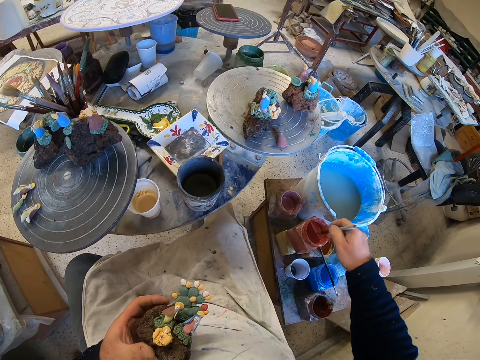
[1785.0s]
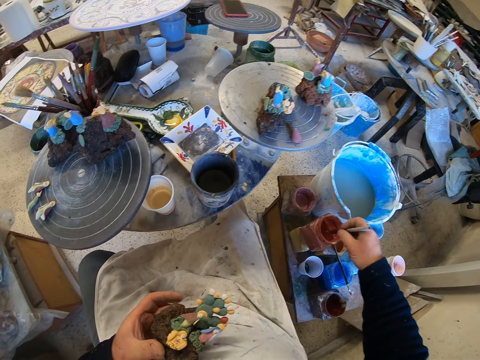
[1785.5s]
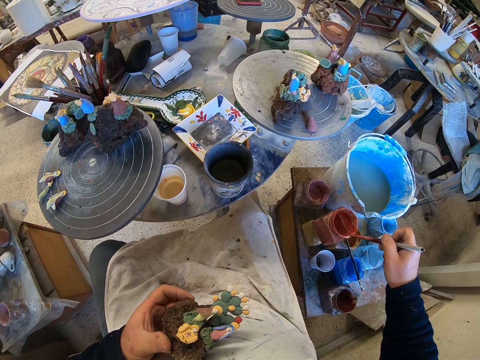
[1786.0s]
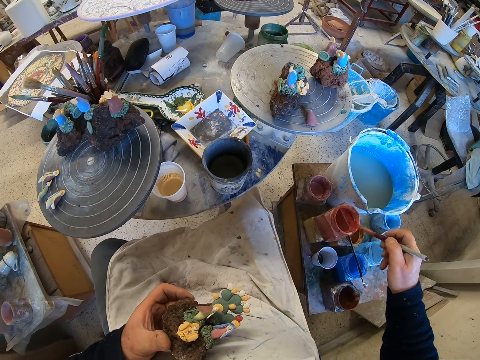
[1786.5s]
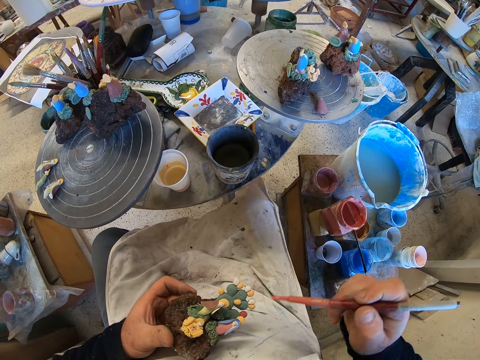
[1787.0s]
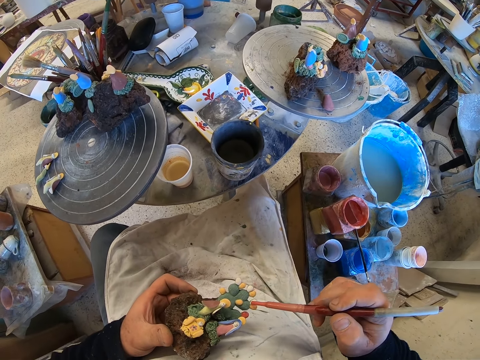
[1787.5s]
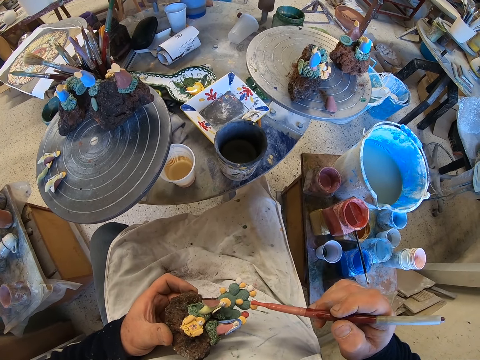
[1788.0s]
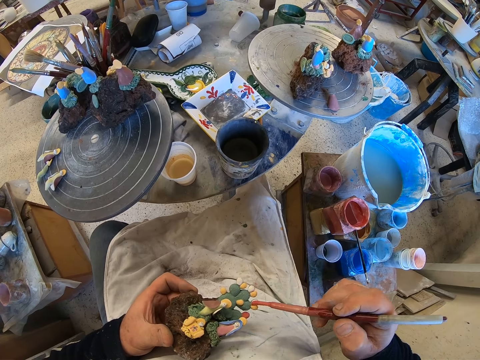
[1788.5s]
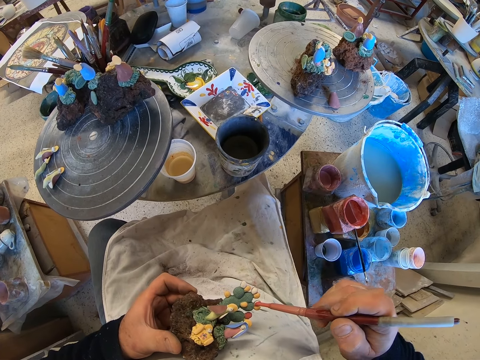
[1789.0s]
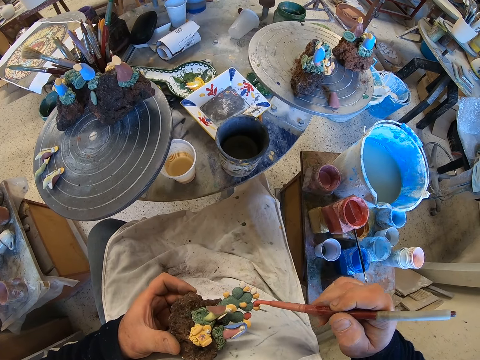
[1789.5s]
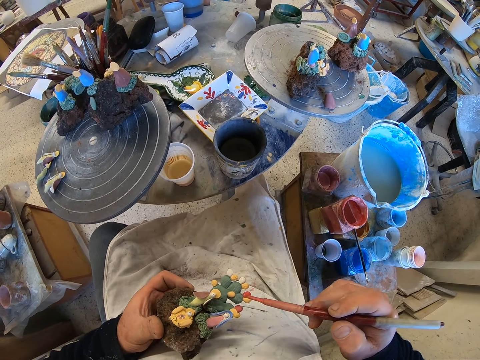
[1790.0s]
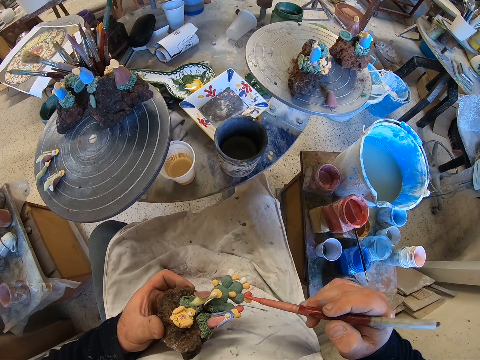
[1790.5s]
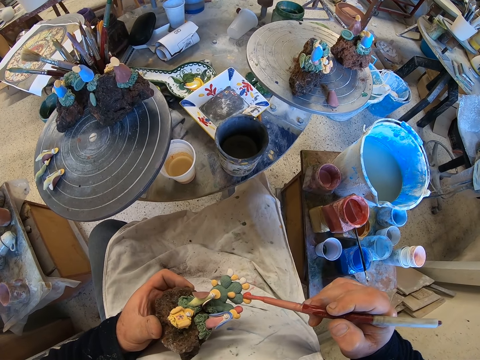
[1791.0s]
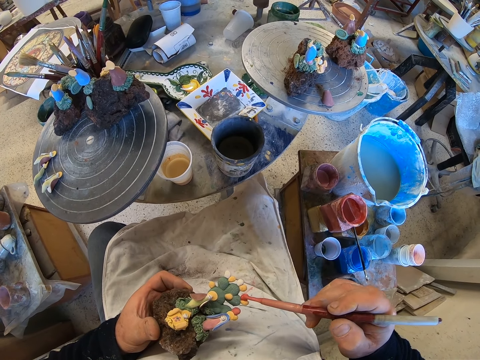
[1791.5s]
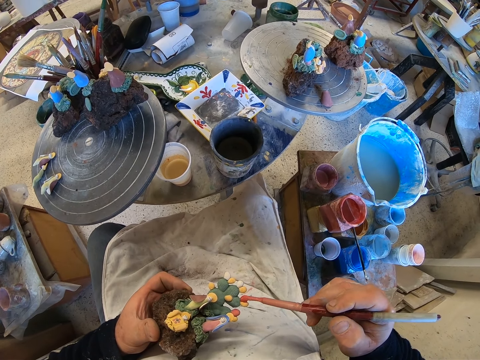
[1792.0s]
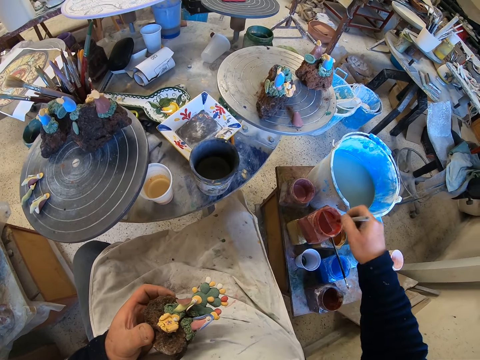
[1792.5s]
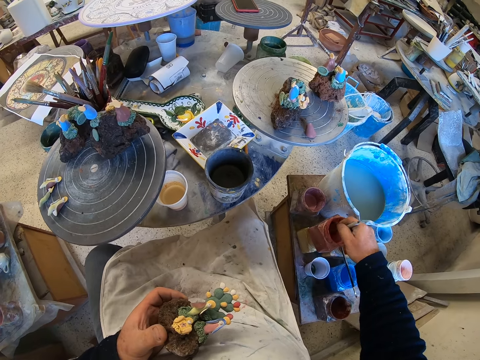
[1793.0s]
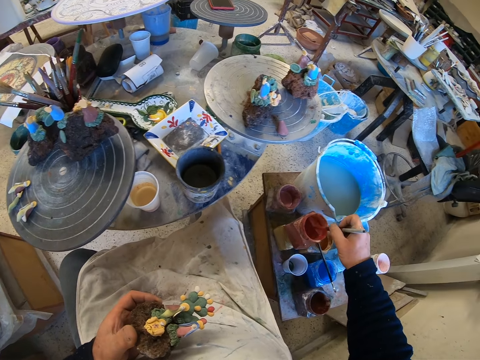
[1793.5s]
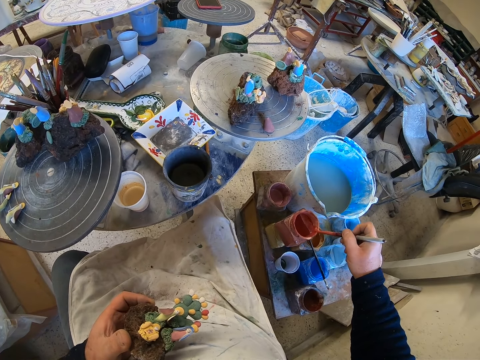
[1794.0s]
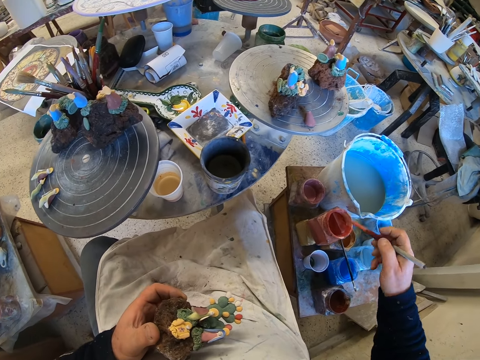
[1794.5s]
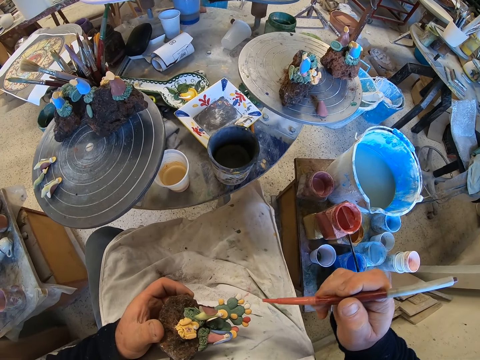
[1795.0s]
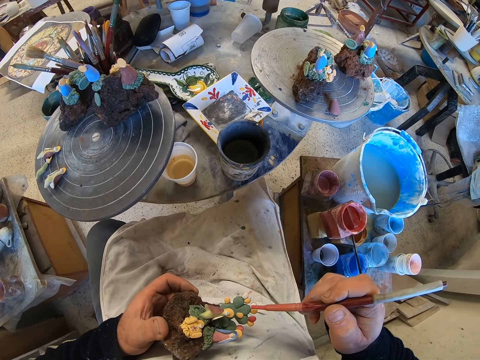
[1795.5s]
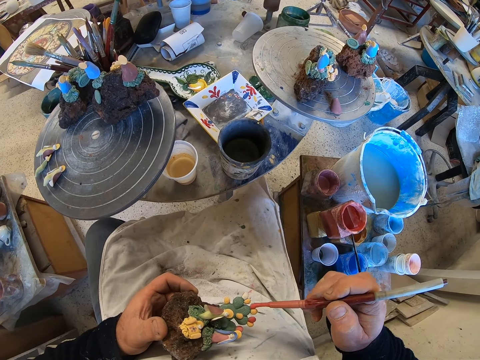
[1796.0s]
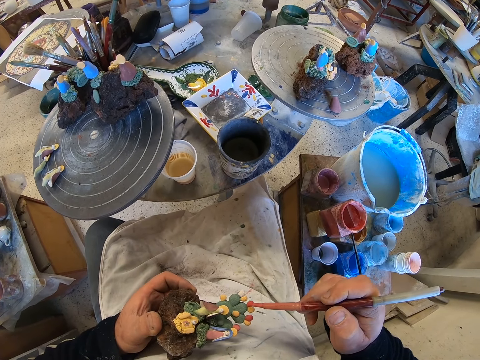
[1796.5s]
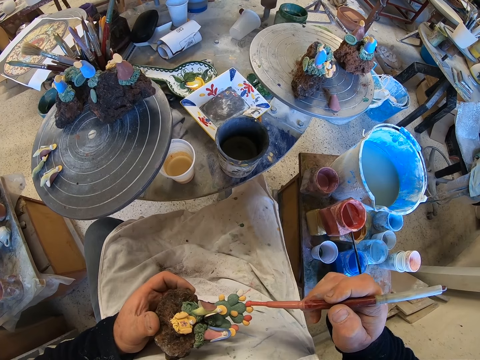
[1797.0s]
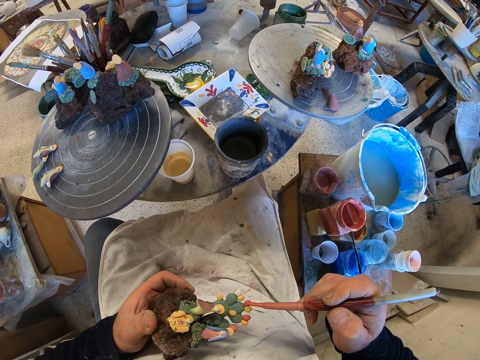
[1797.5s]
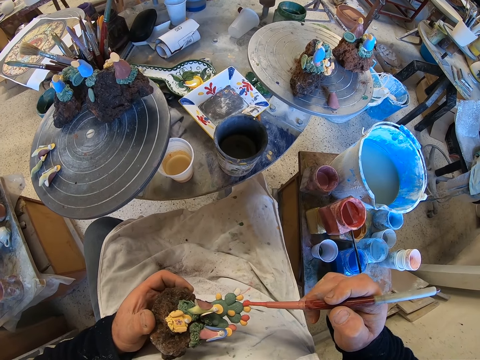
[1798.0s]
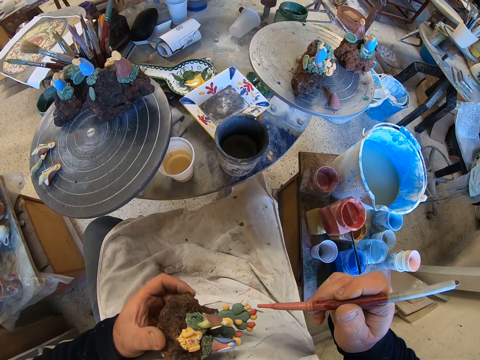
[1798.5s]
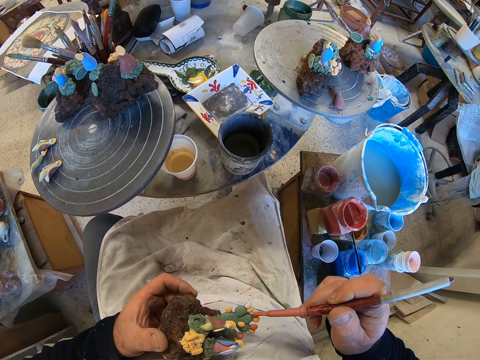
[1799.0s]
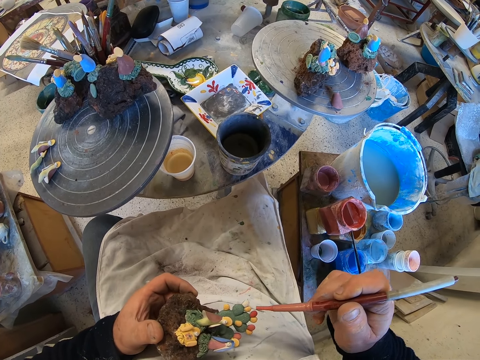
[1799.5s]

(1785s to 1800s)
The camera wearer dips a paint brush in the paint. They reduce paint from the paint brush. They paint the figurine. They dip the paint brush in the paint. They reduce paint from the paint brush. They paint the figurine.

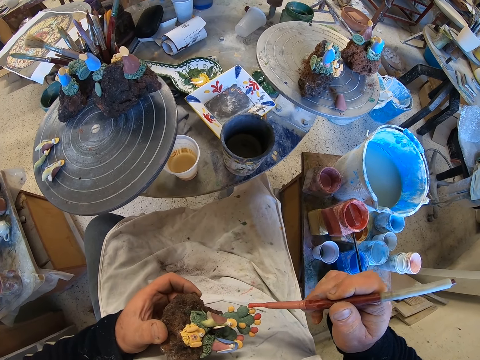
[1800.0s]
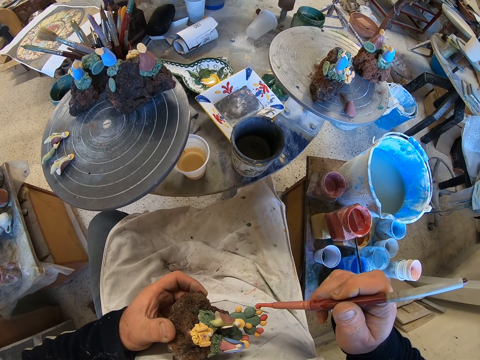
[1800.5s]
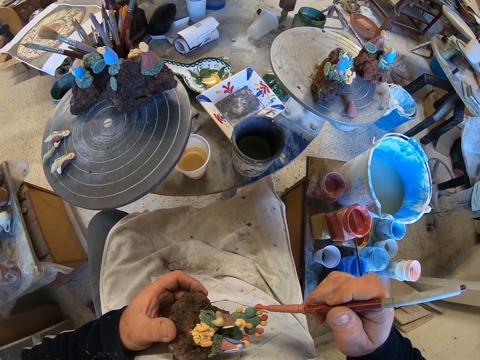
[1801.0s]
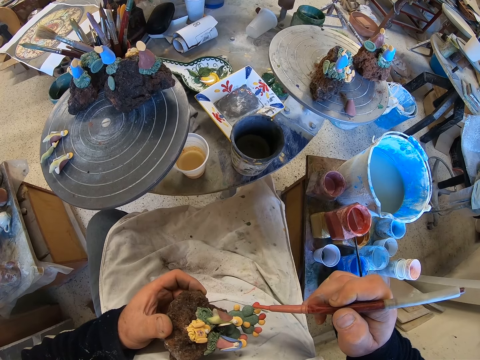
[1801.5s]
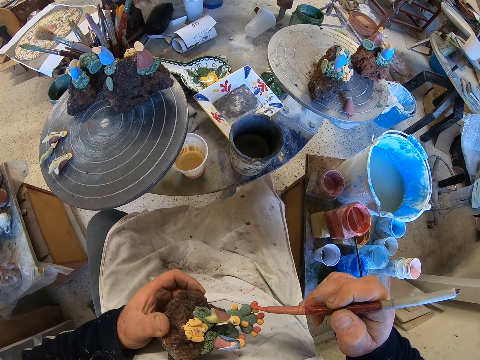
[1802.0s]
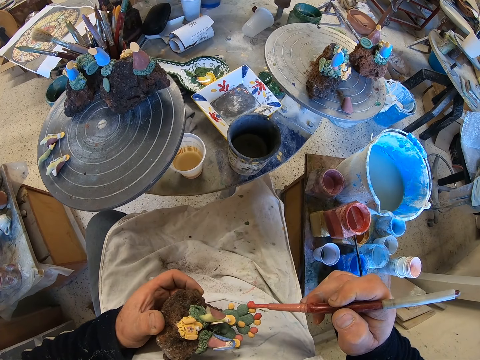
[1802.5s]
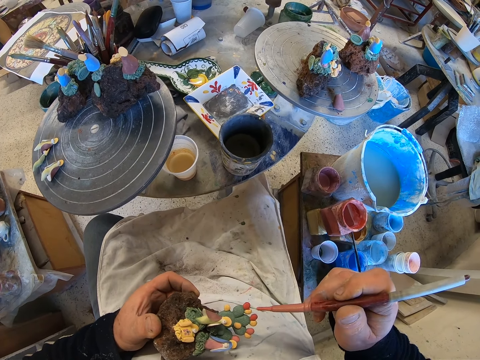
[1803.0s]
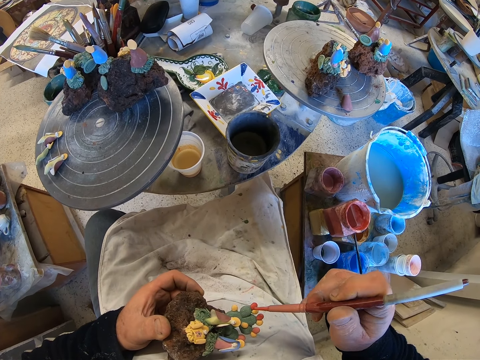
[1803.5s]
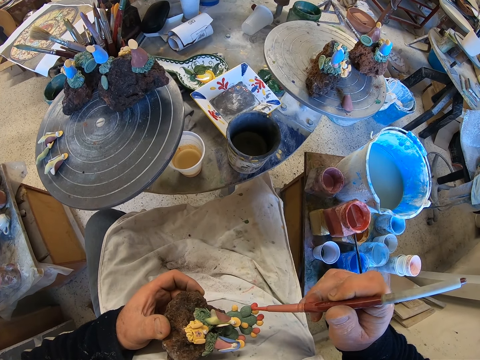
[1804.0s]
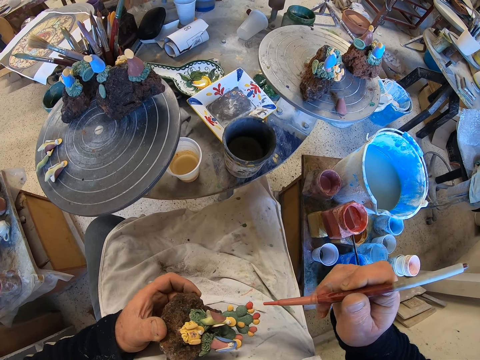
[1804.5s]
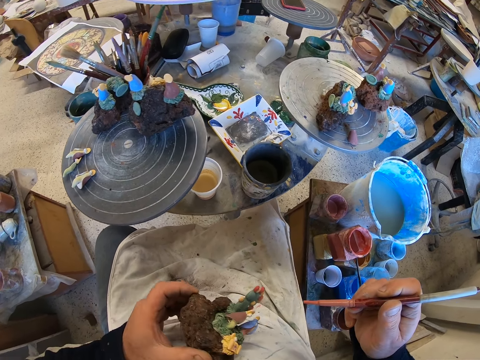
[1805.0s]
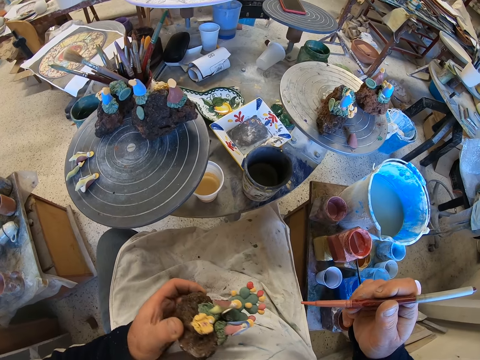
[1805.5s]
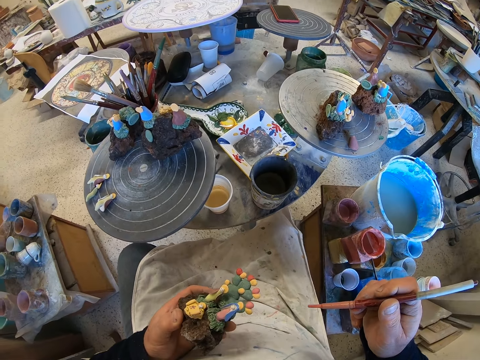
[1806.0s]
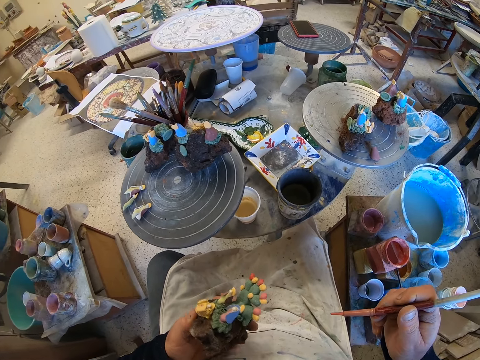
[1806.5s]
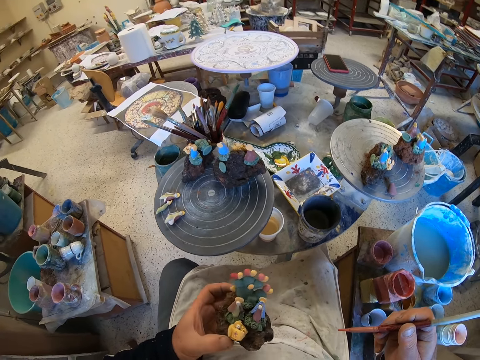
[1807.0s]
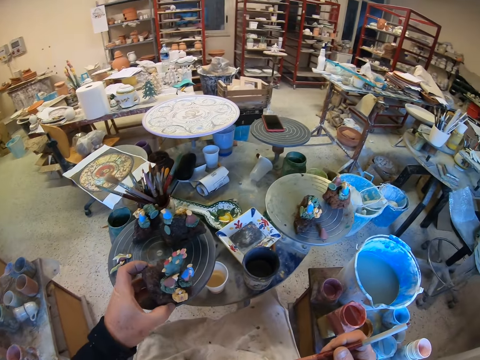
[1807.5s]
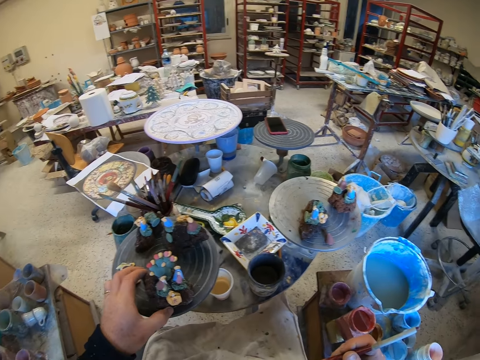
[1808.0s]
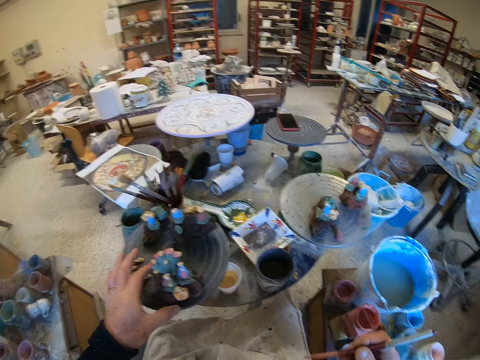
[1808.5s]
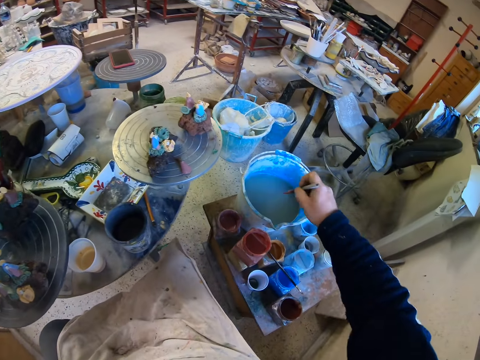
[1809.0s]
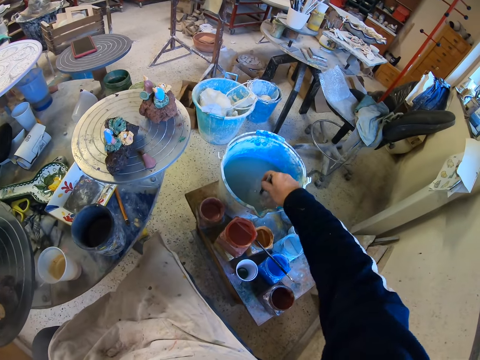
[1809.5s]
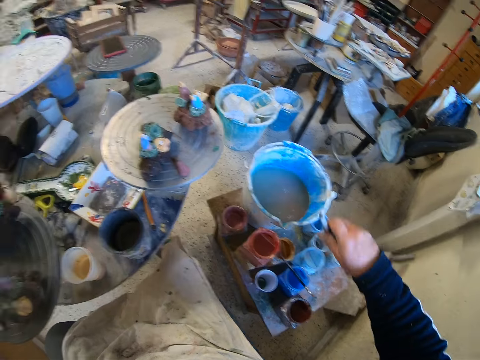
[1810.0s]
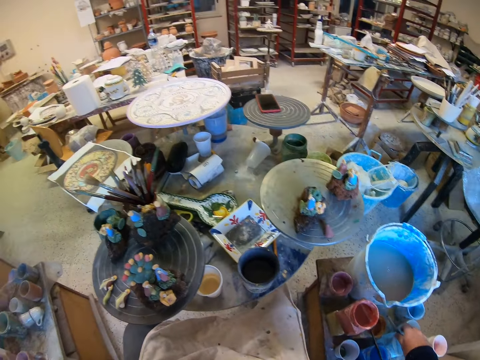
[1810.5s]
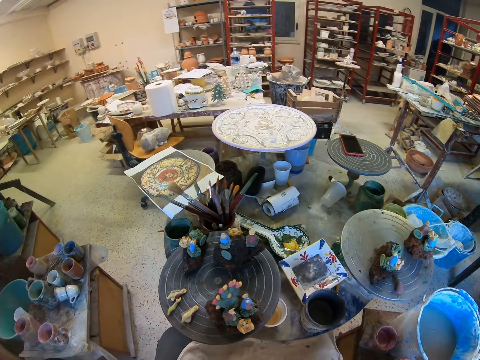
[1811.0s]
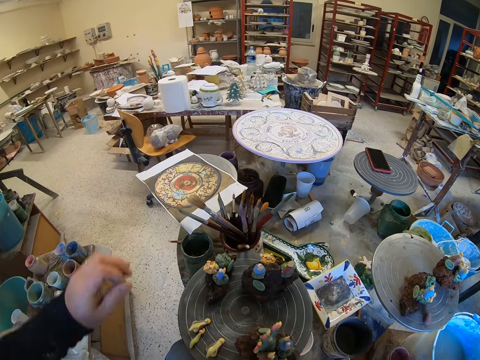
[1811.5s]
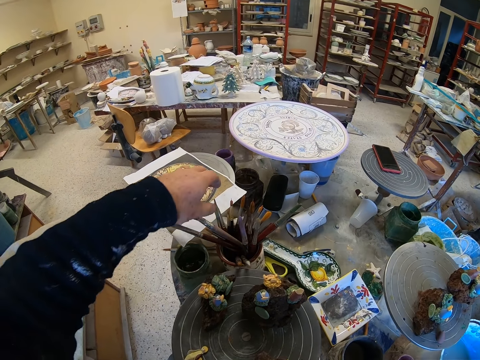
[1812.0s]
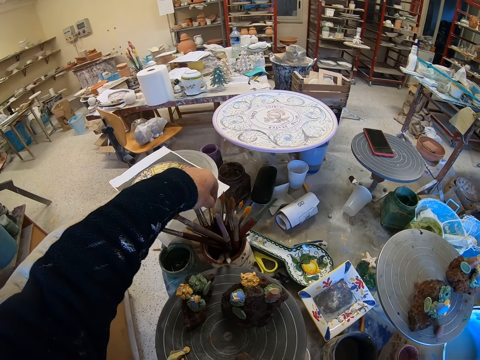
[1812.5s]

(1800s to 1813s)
The camera wearer inspects the figurine. They place the figurine on a table. They dip a paint brush in the watercolor. They place the paint brush on a paint container.
